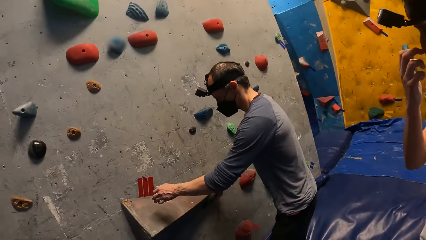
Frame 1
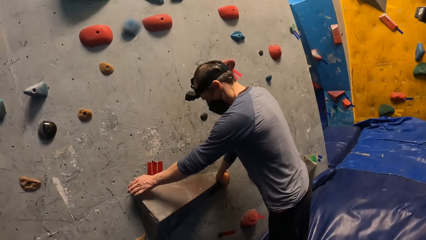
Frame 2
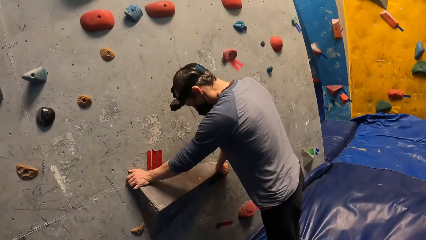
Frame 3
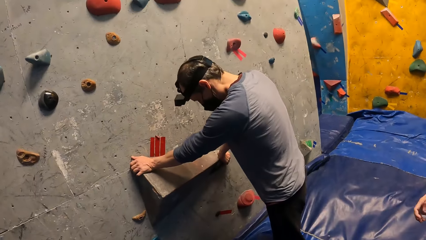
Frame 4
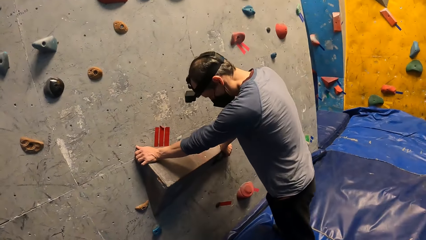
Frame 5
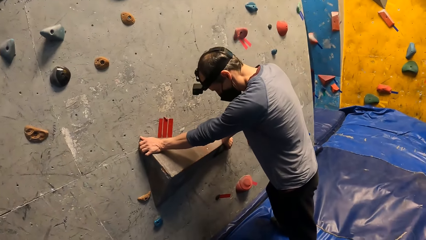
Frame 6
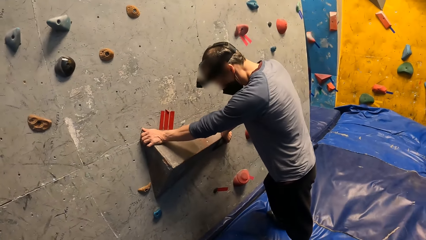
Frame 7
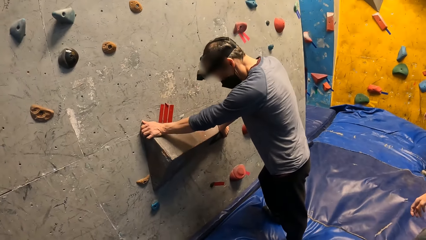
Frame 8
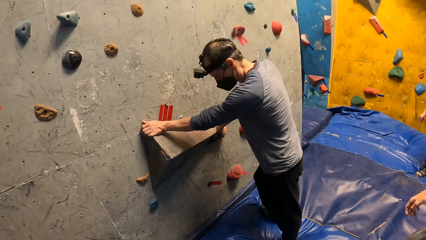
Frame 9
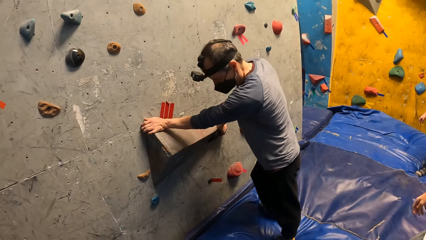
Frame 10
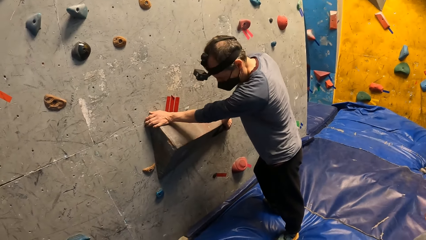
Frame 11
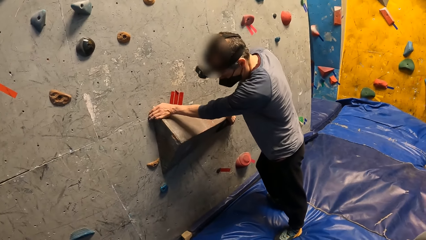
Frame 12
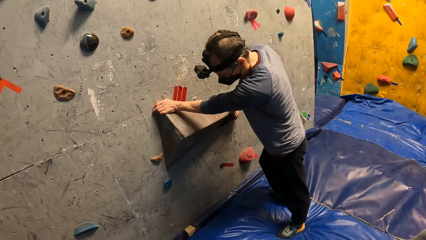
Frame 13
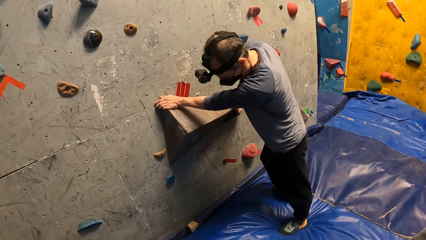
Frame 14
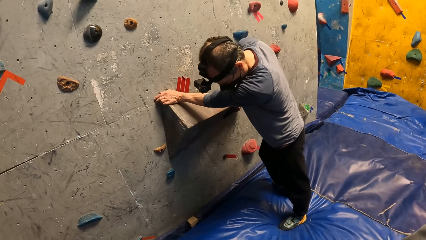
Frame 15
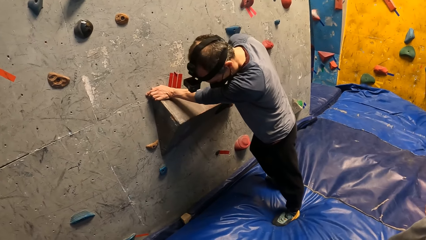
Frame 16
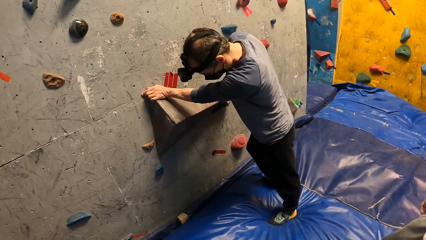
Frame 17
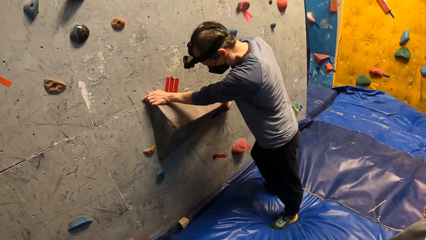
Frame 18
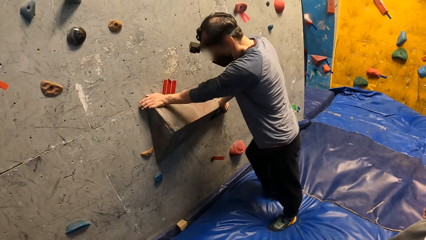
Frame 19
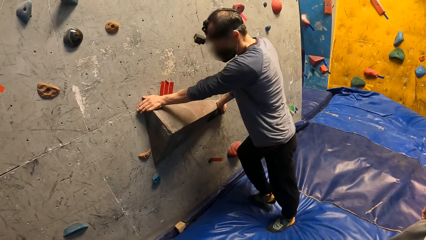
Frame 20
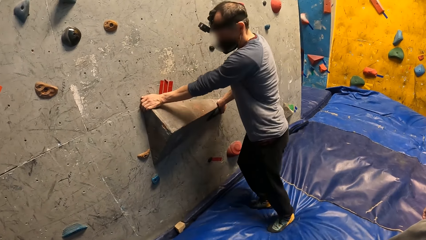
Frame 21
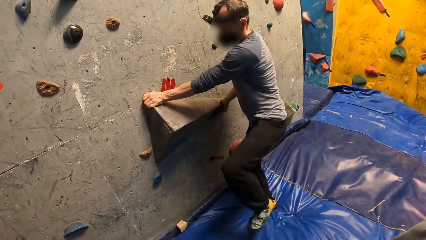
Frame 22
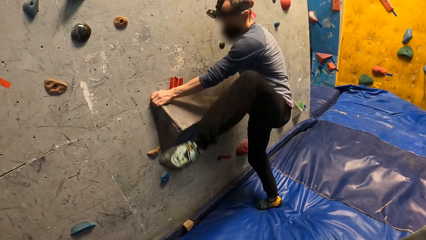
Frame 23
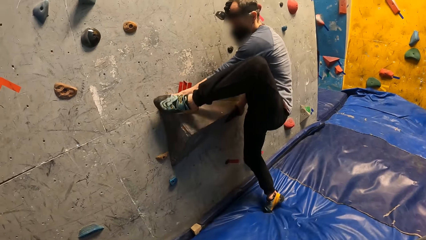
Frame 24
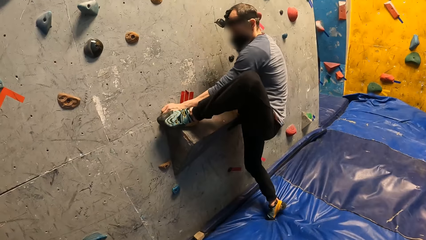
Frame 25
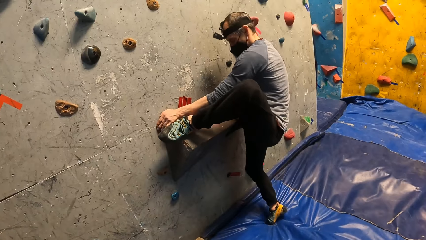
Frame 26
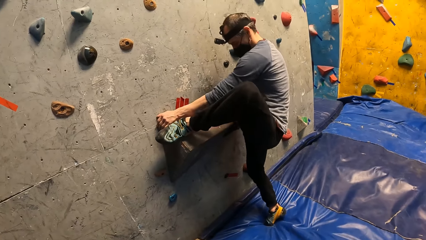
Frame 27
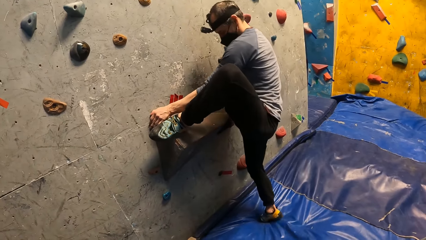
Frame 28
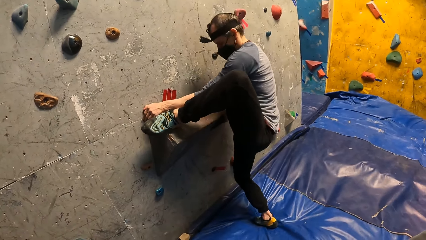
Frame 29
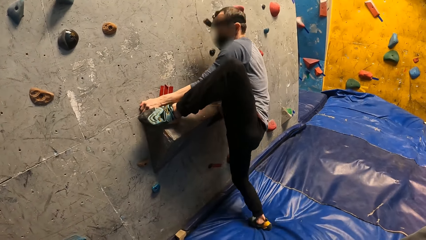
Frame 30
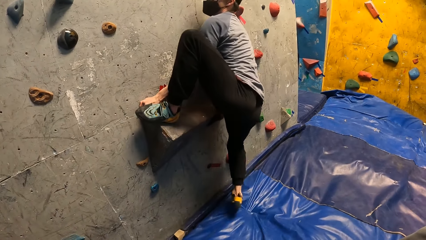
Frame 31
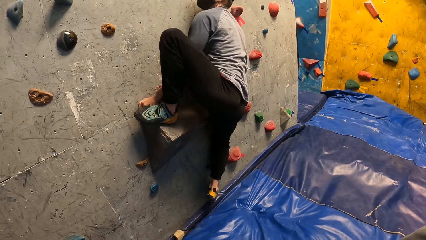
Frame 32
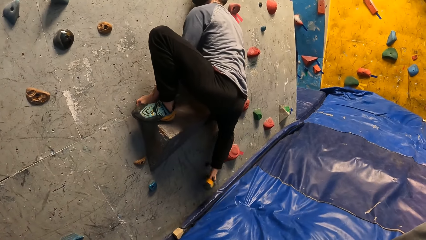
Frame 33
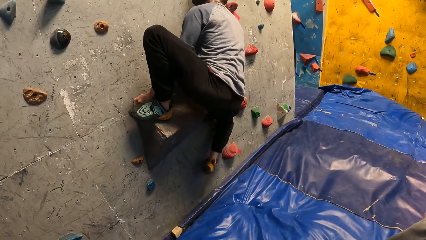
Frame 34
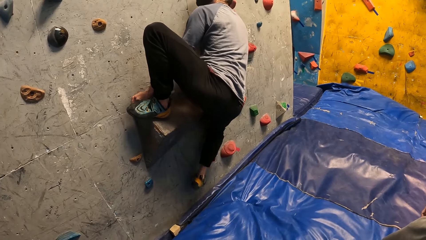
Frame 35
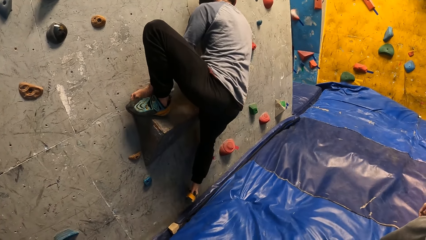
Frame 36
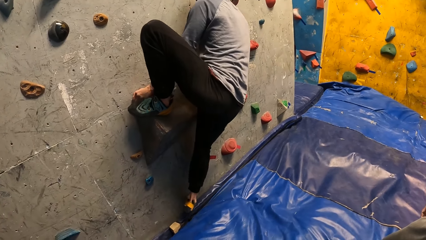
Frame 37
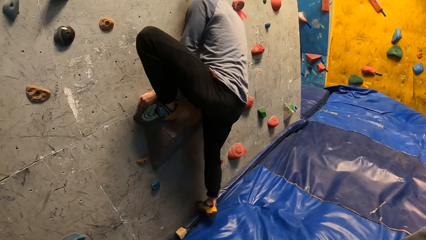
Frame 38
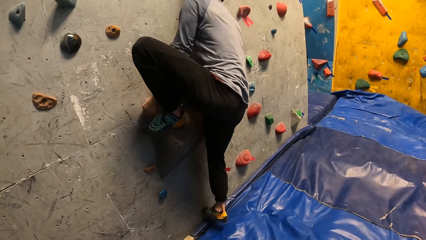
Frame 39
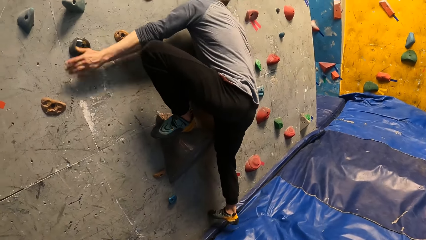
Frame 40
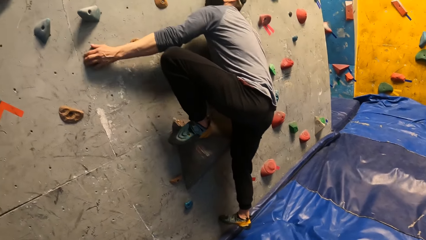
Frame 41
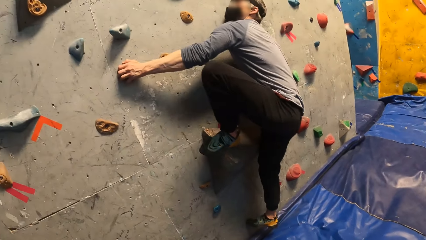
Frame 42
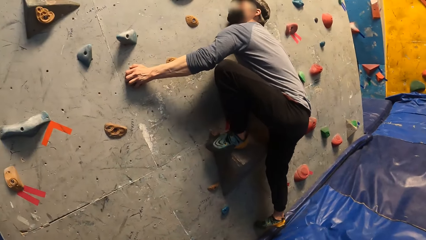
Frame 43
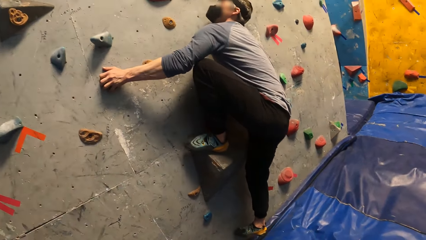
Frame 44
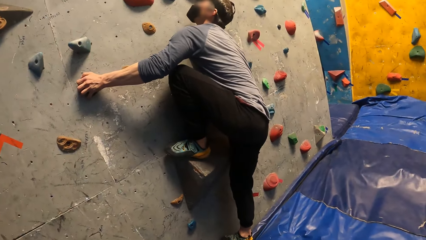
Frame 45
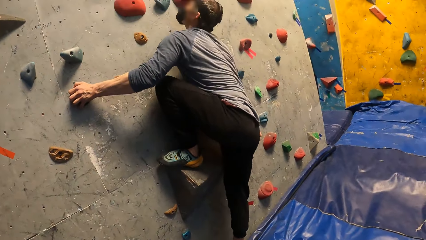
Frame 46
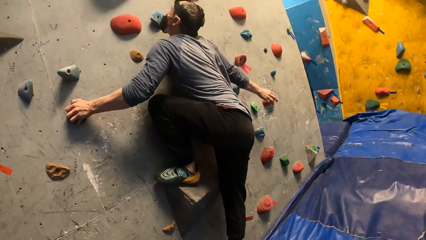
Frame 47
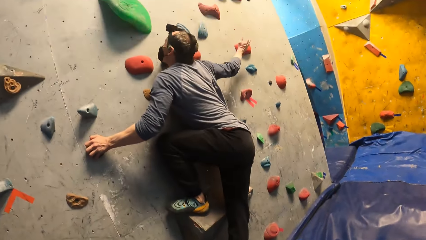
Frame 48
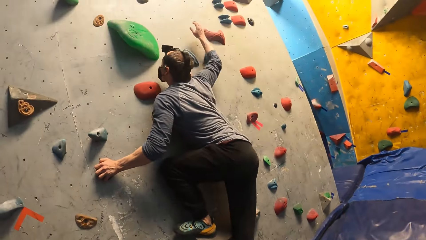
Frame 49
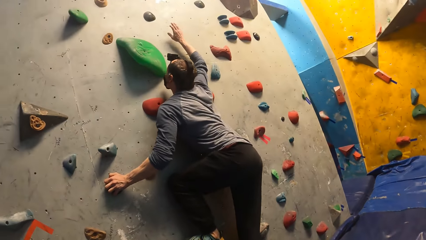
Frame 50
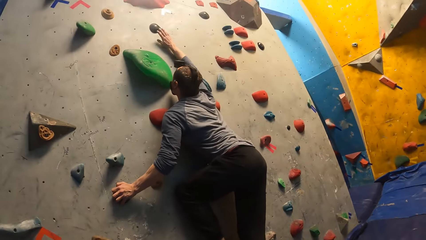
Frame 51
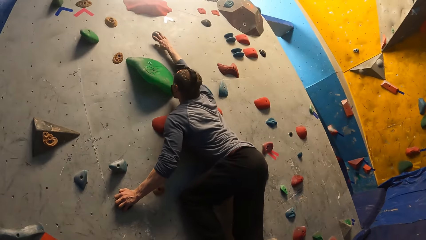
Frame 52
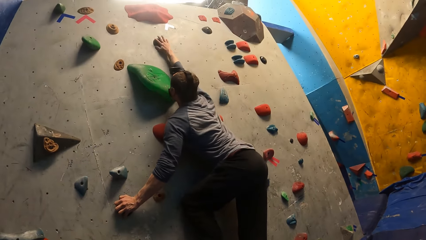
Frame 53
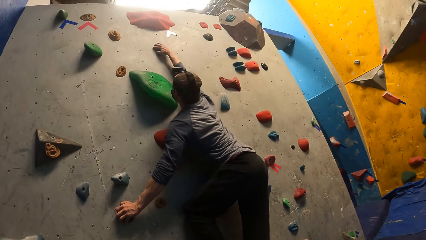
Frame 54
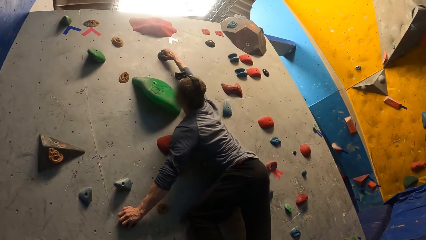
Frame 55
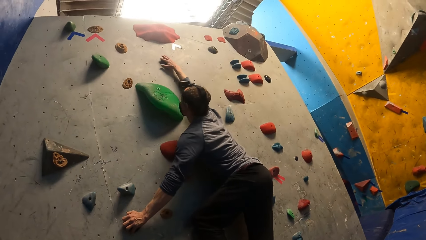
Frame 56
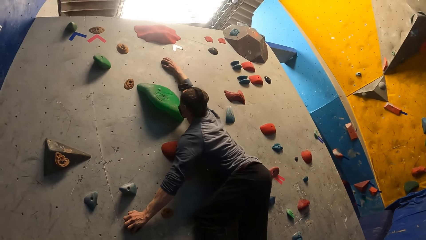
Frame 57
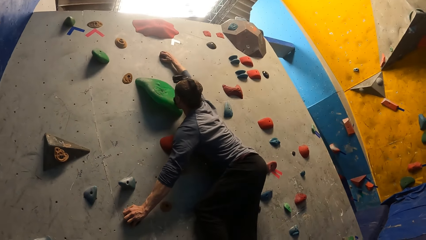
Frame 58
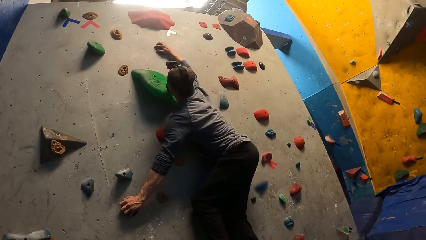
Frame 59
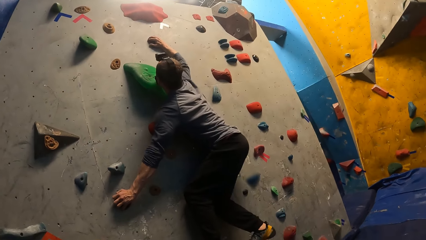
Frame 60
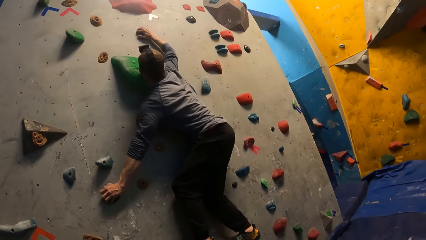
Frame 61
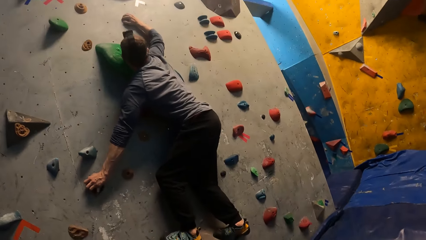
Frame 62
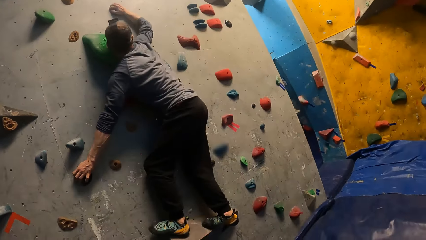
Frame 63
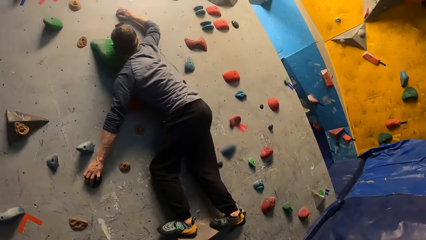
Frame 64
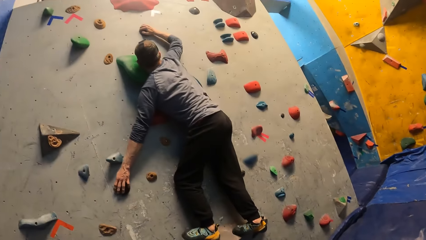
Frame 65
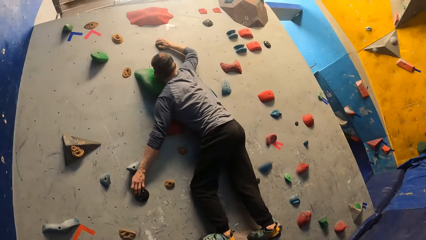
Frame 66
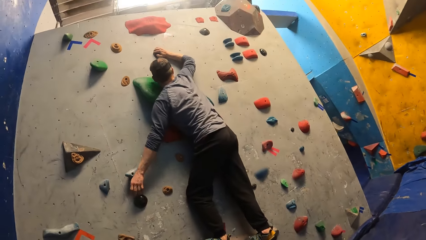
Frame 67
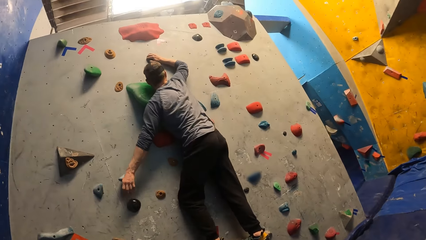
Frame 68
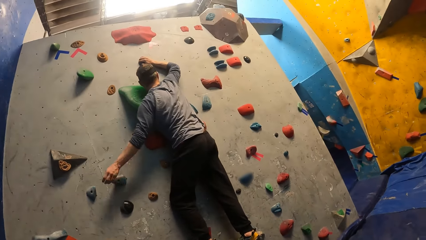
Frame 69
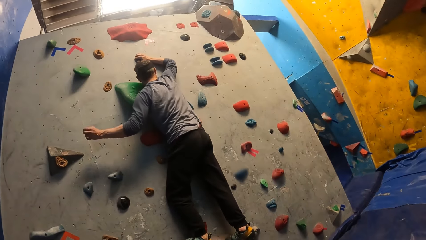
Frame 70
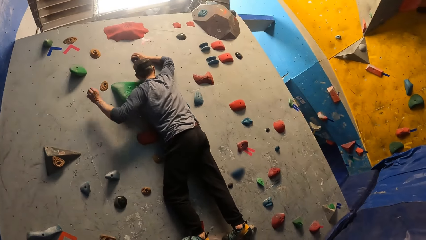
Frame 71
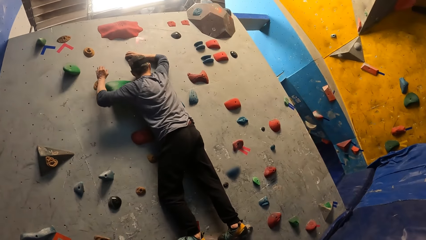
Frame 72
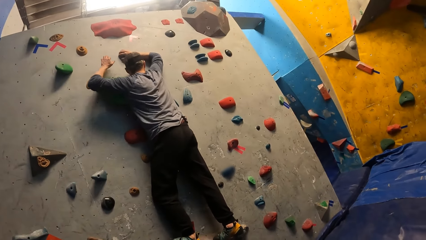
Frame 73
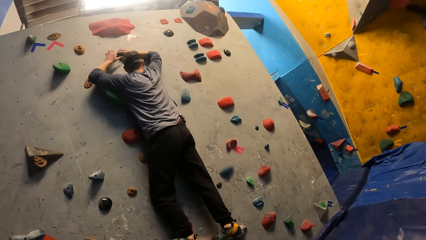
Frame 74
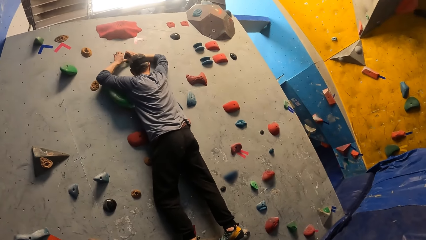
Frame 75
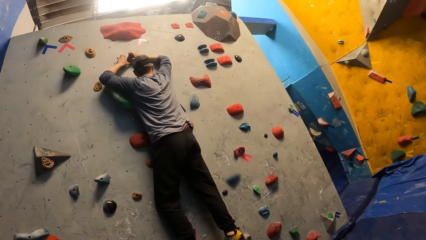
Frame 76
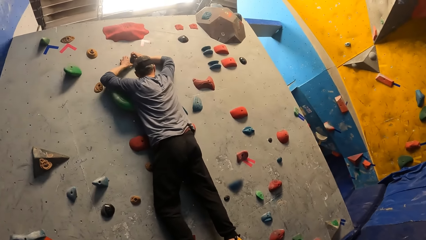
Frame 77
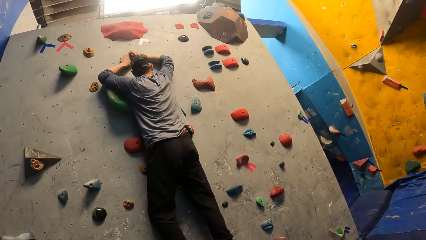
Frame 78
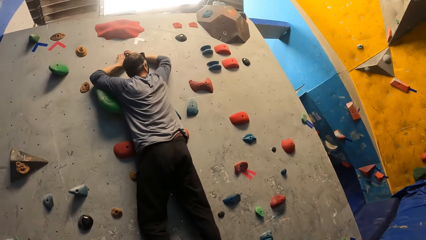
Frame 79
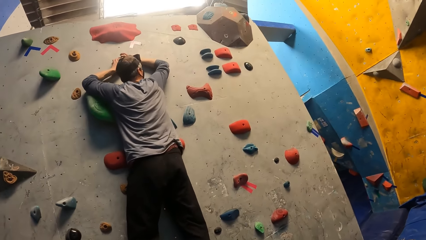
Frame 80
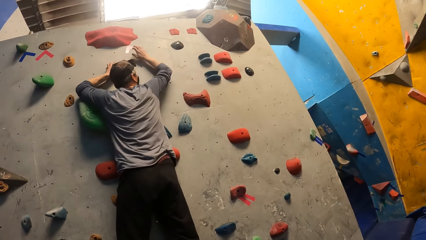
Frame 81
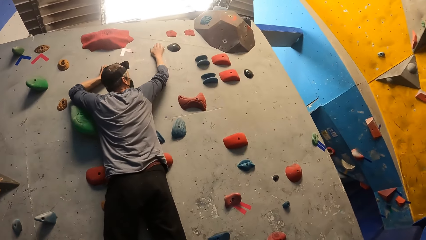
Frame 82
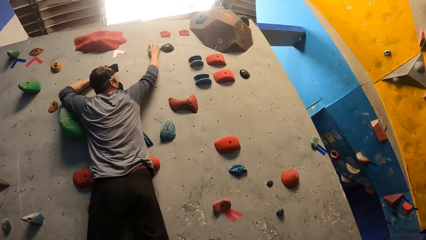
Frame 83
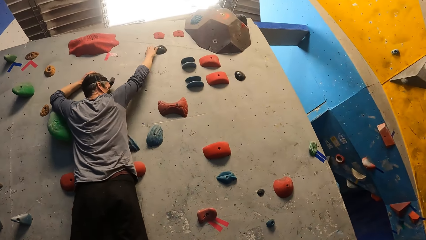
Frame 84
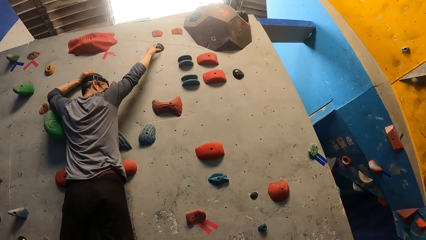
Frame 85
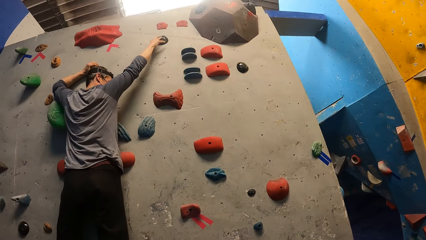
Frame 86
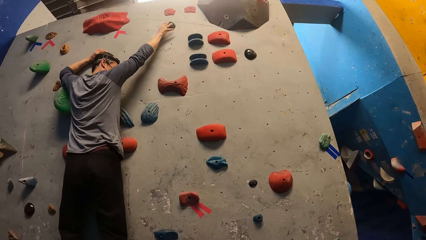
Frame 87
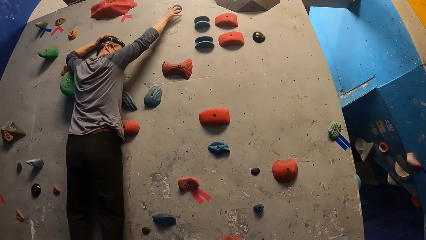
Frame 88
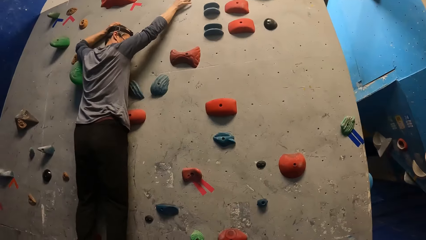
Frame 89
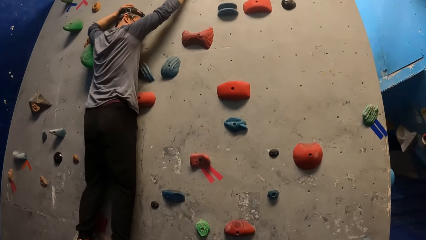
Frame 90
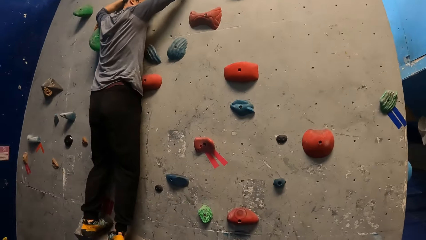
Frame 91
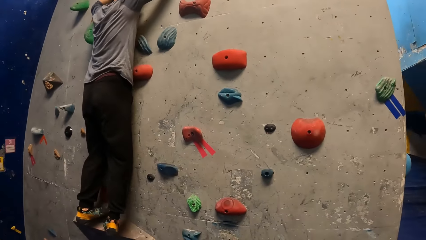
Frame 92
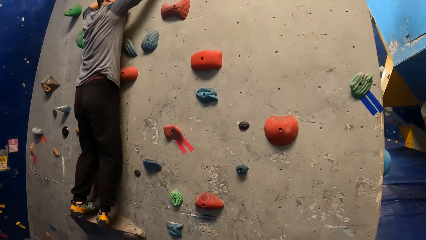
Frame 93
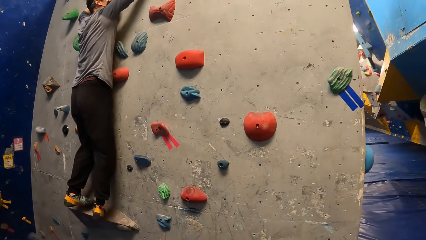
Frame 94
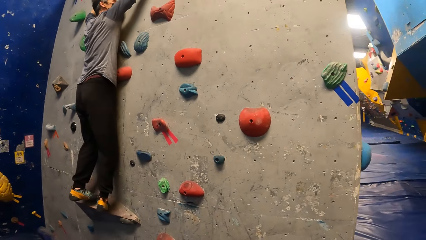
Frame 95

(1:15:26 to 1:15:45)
A man holds the rock on the wall with his hands. The man climbs the wall with his hands.
